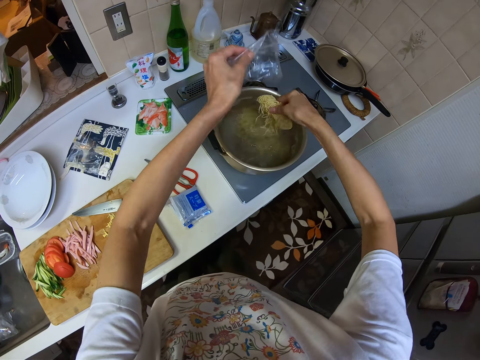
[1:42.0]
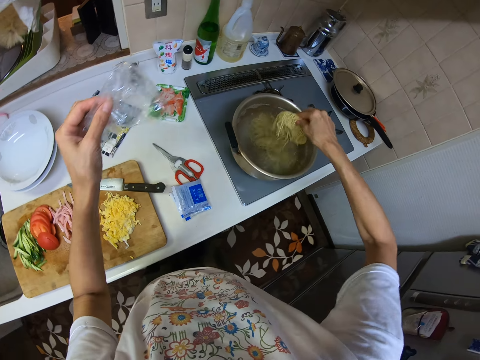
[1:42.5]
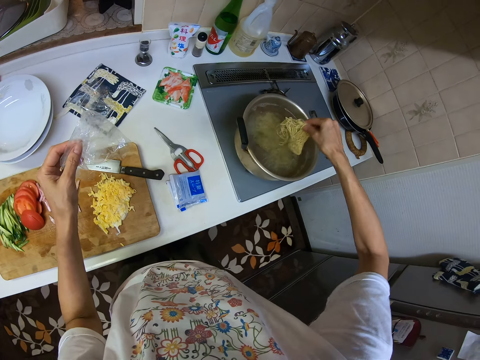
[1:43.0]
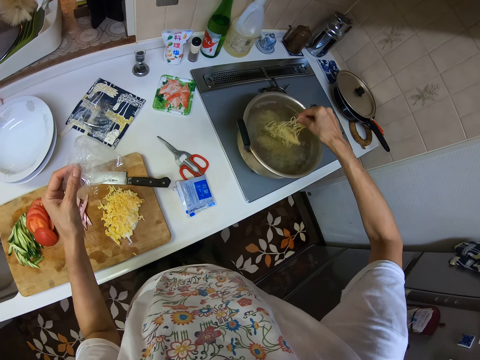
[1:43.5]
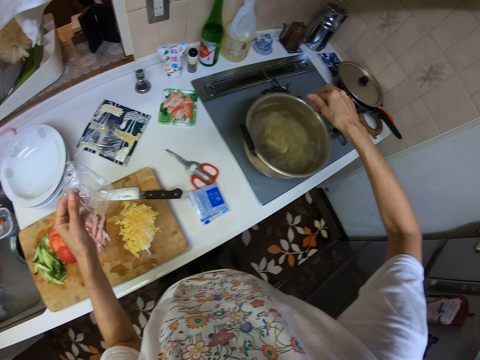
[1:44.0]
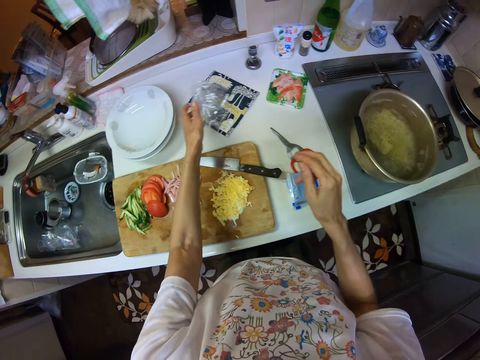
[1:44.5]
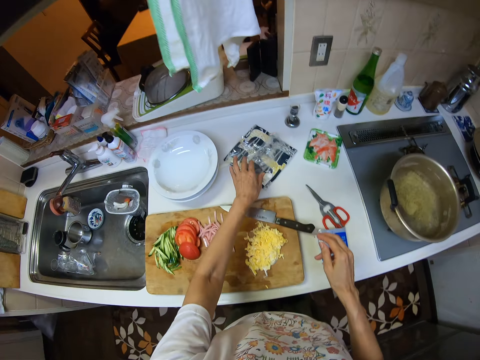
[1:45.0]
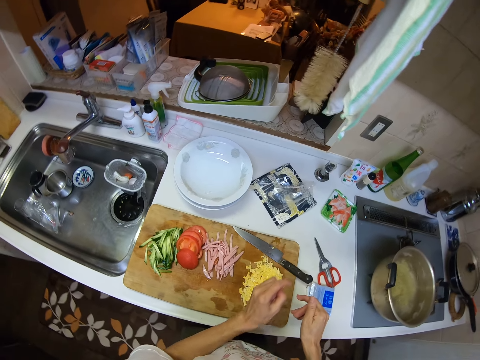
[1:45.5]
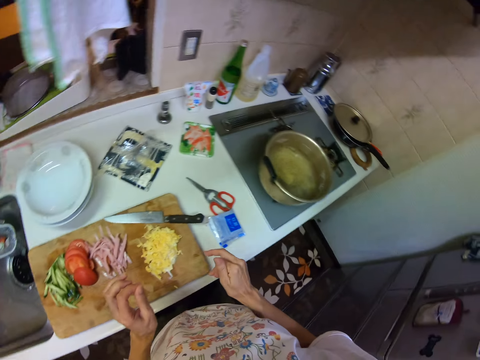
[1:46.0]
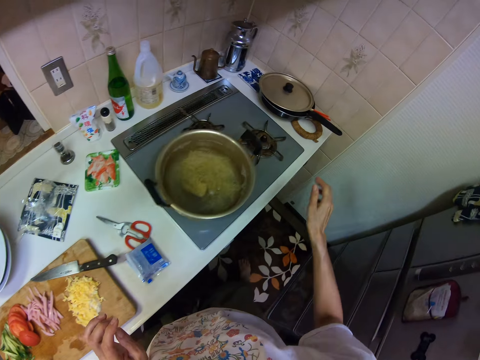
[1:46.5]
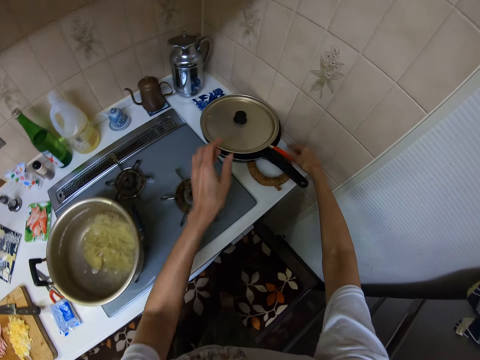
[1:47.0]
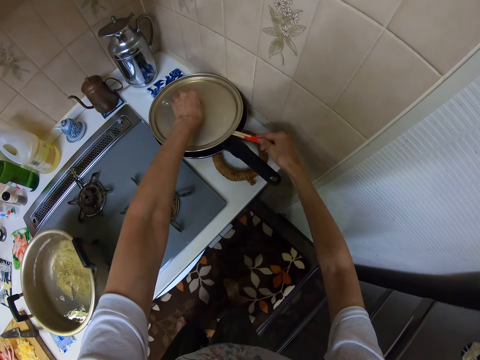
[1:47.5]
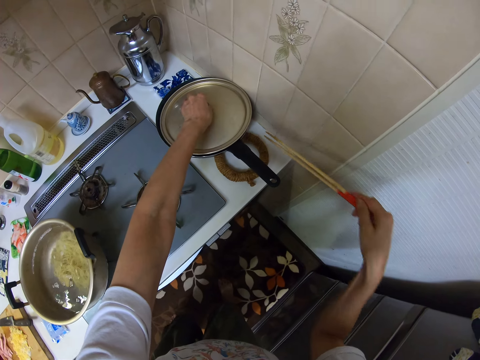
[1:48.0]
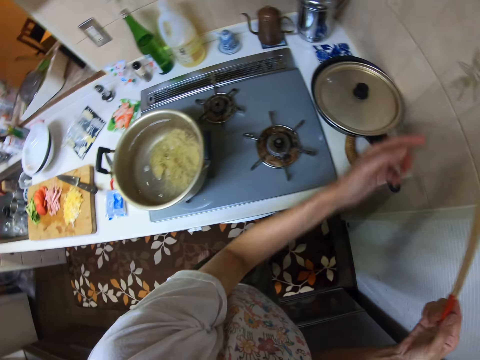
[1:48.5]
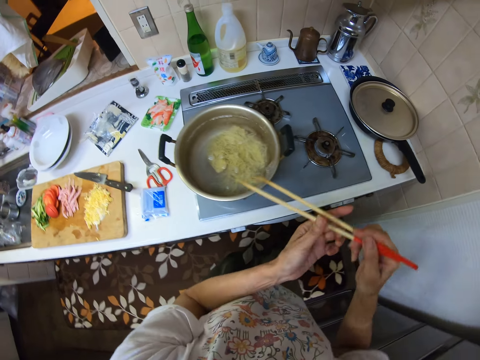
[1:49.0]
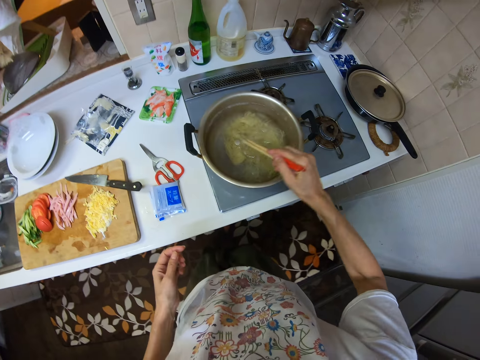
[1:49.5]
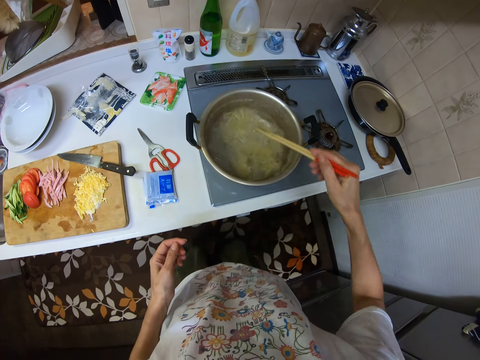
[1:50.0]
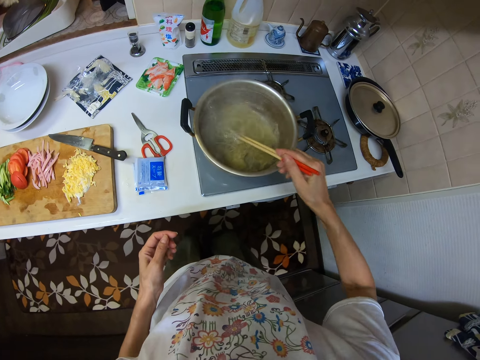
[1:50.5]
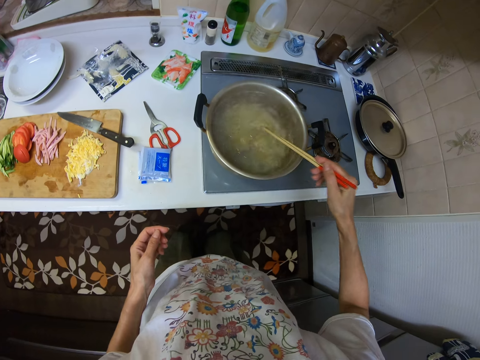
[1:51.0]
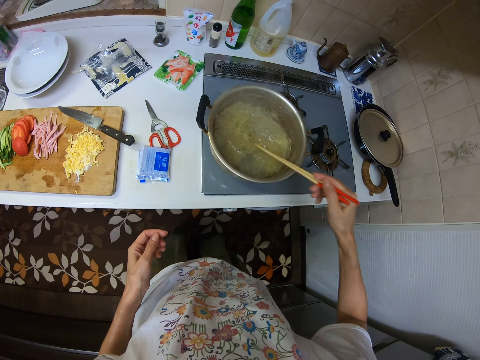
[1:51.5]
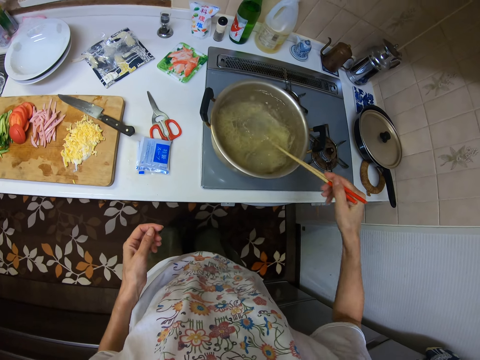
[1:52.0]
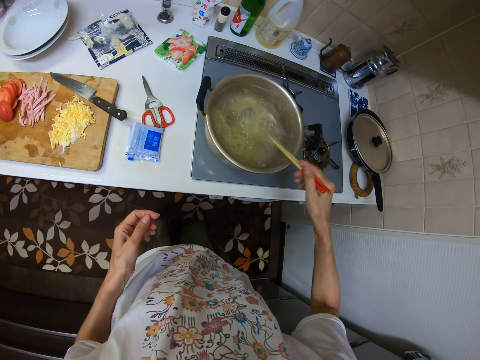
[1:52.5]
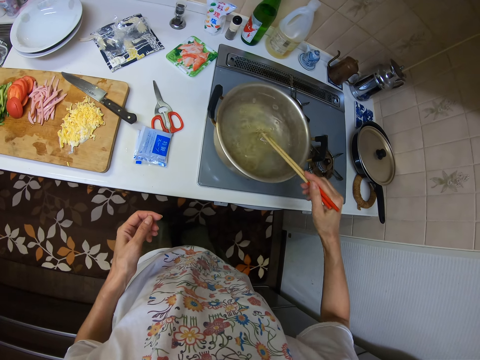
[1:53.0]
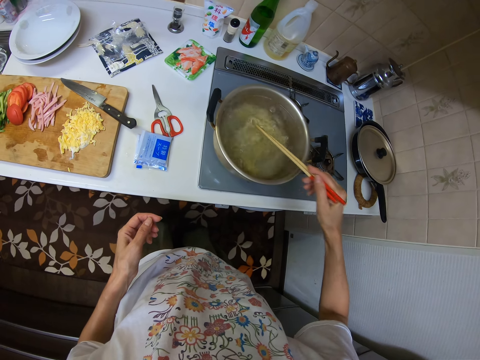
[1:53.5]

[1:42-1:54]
The camera wearer puts the noodles inside the boiling water in the pot. They drop the noodles nylon on the kitchen cabinet. They pick the chopsticks from the frying pan beside the cooker. They lift the pot lid, drop the pot lid and stir the noodles inside the pot with the chopsticks.

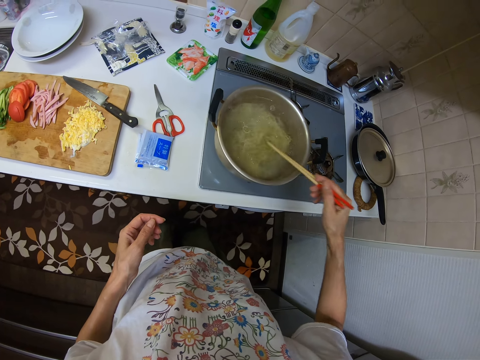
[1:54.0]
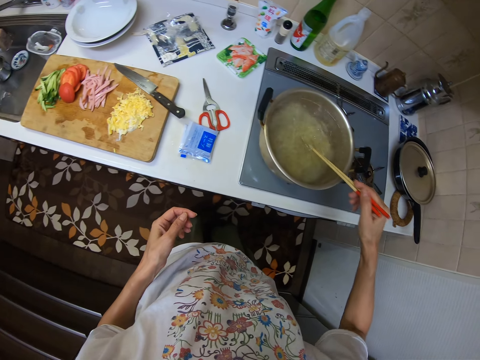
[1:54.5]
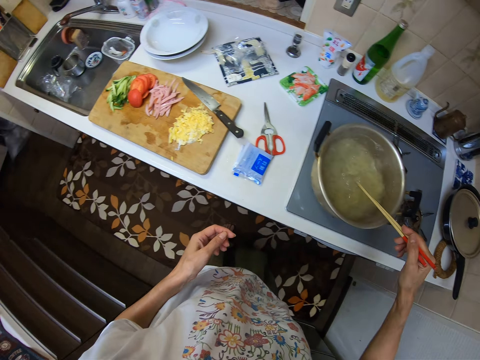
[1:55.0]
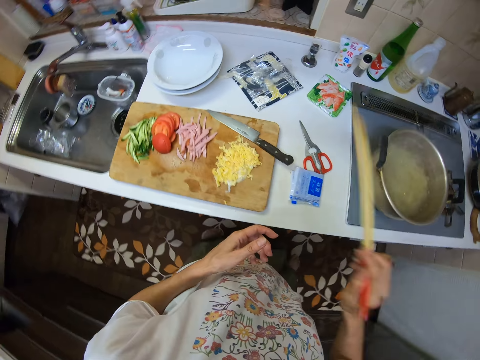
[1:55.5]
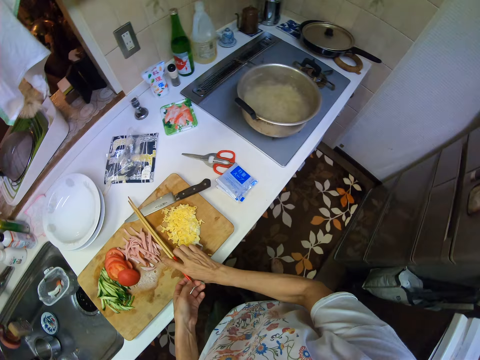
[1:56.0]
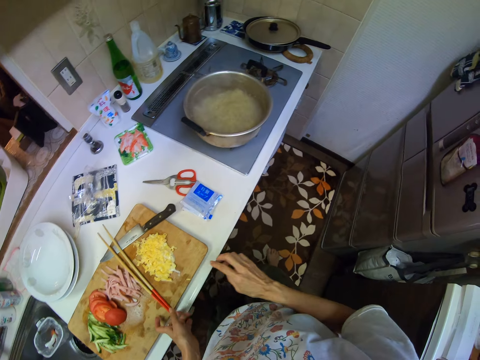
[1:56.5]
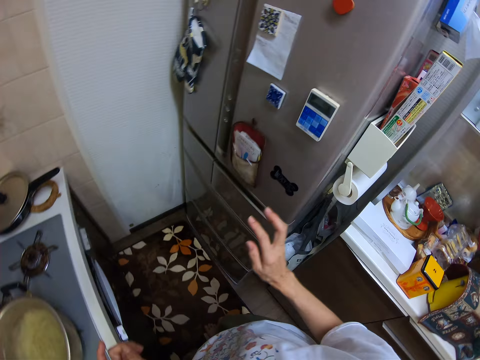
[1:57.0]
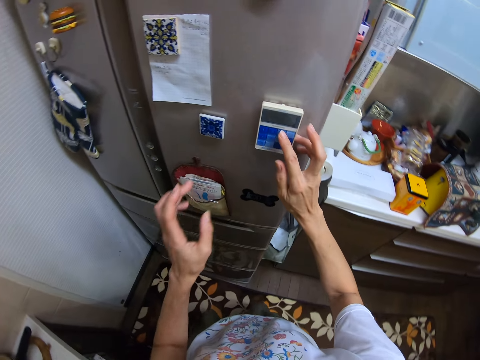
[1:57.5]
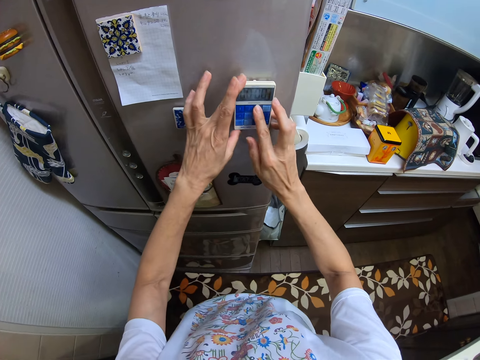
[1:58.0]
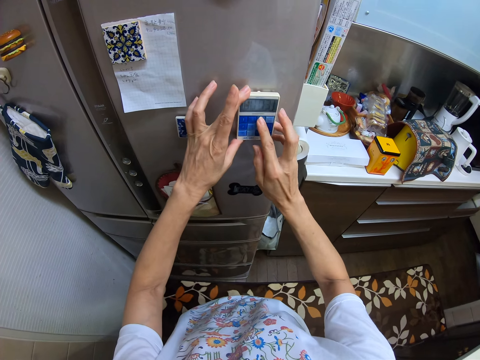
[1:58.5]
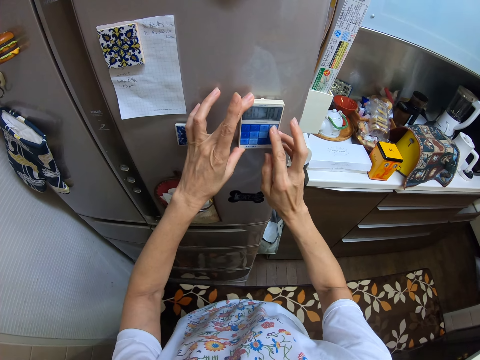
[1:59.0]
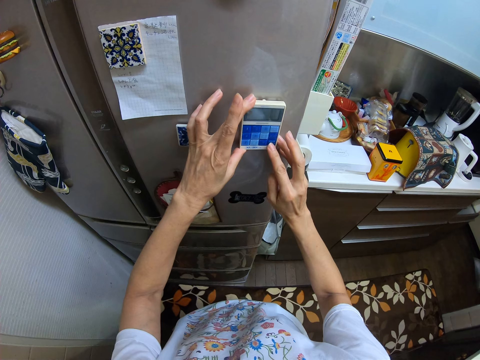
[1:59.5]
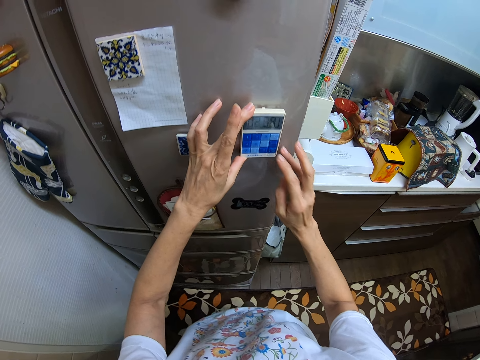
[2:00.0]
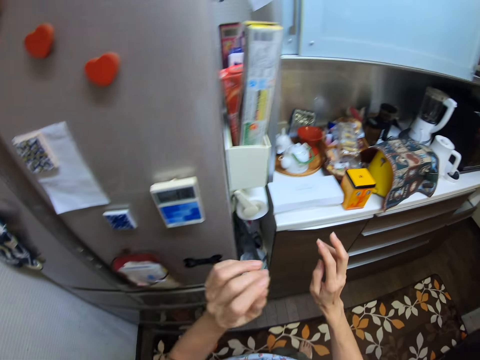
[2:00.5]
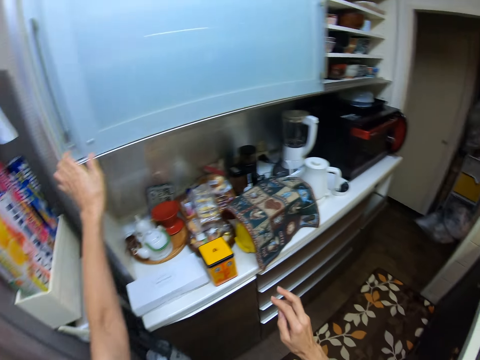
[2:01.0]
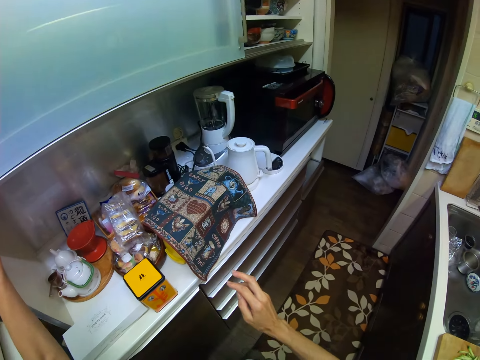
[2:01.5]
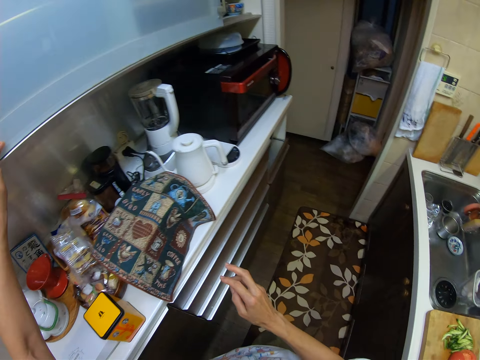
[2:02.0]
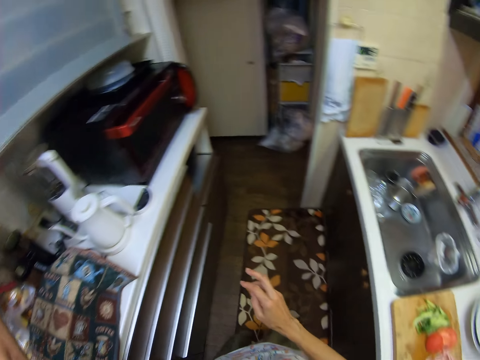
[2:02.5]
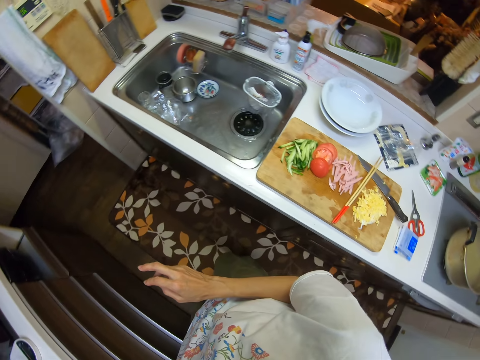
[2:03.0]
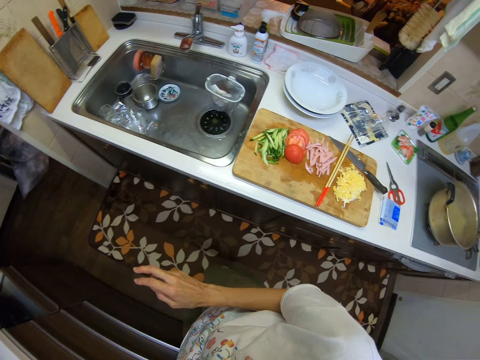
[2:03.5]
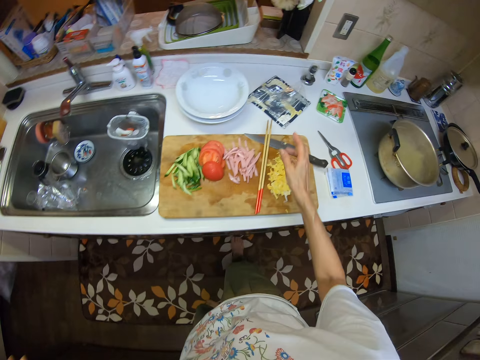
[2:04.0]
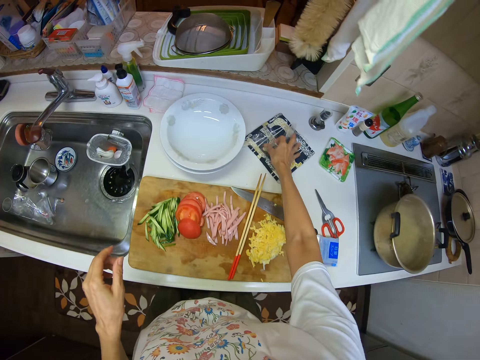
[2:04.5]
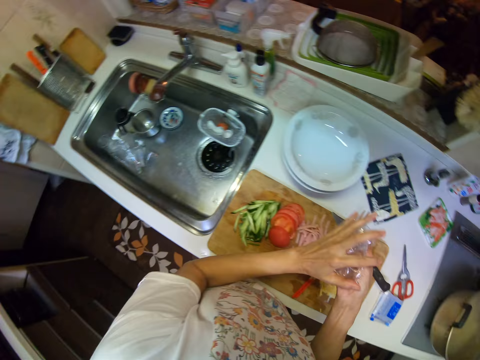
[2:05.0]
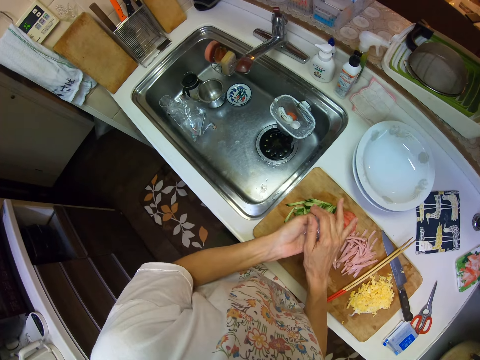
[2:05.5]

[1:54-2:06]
The camera wearer drops the chopsticks on the cutting board on the kitchen cabinet. They move to the fridge. They operate a remote on the body of the fridge. They close back the cupboard in the kitchen. They pack the nylon on the kitchen cabinet. They pick the paper packs and roll the paper packs.

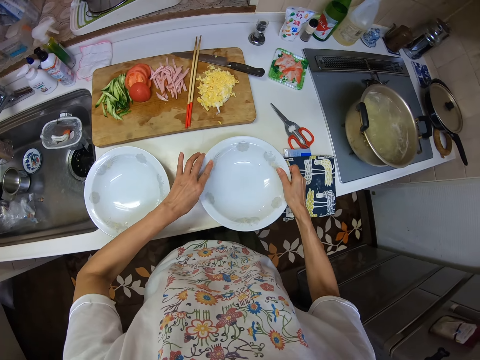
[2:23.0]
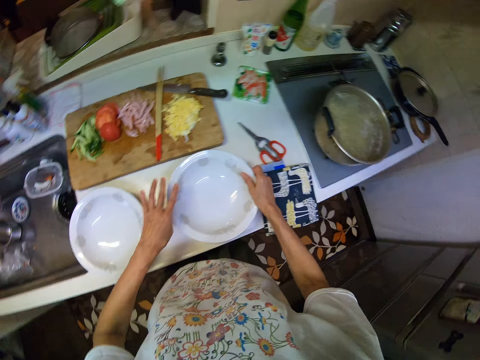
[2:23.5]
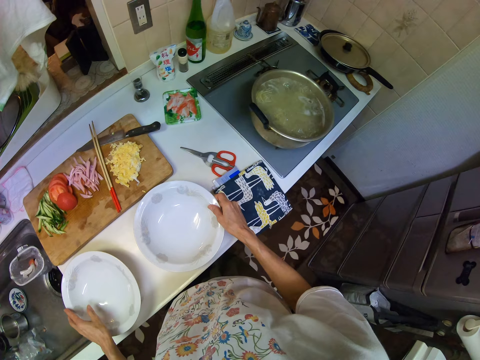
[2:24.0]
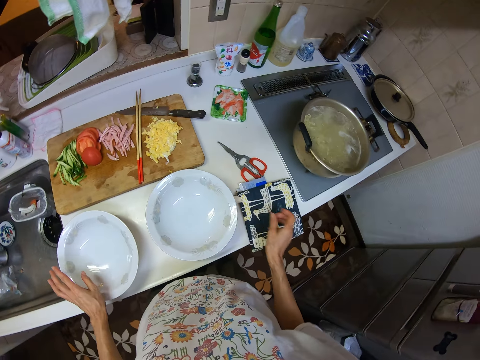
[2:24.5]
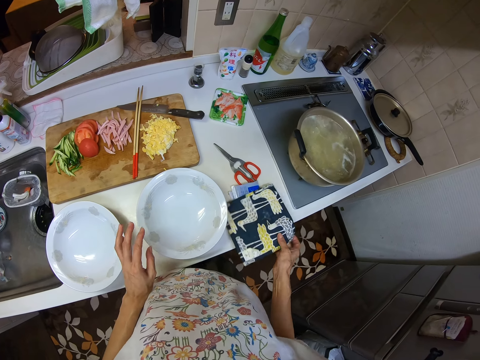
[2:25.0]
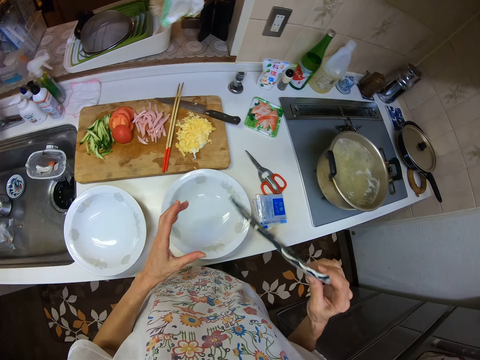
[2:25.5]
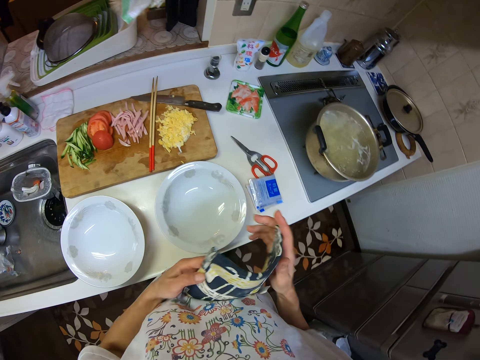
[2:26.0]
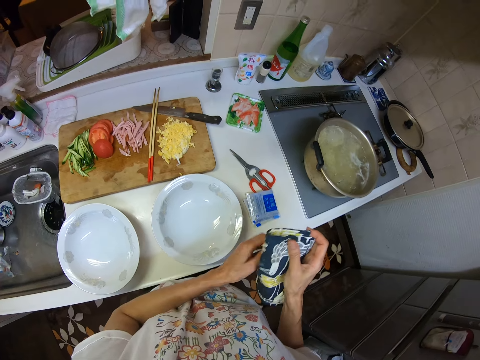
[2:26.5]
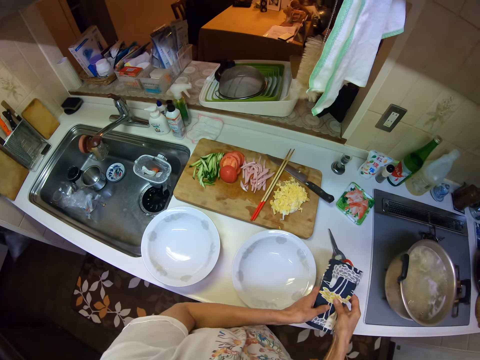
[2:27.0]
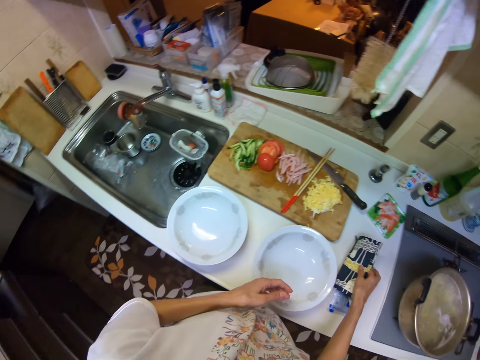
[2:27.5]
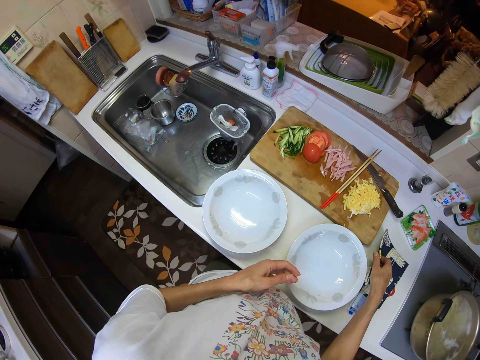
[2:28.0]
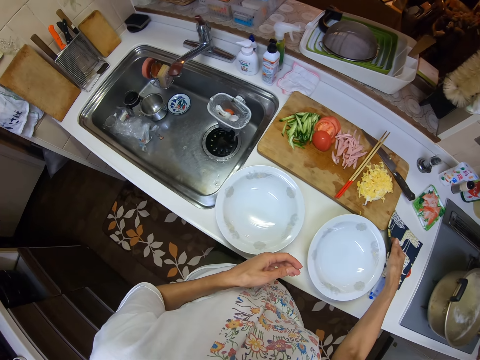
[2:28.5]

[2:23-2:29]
The camera wearer picks up the kitchen glove on the kitchen cabinet. He folds the kitchen glove in his hand. He drops the kitchen glove on the kitchen cabinet.
